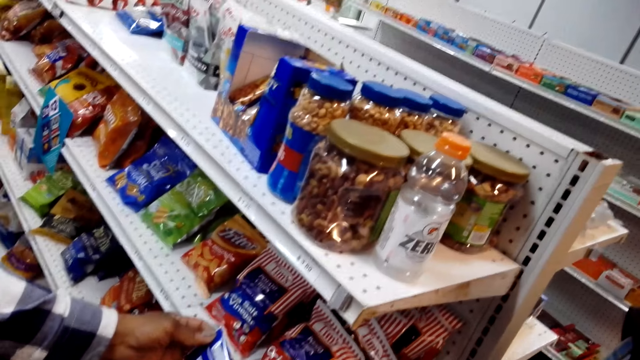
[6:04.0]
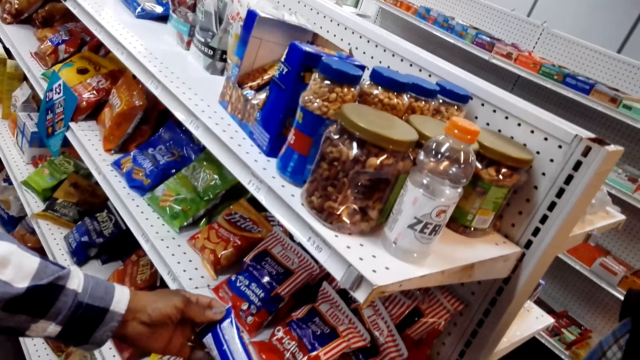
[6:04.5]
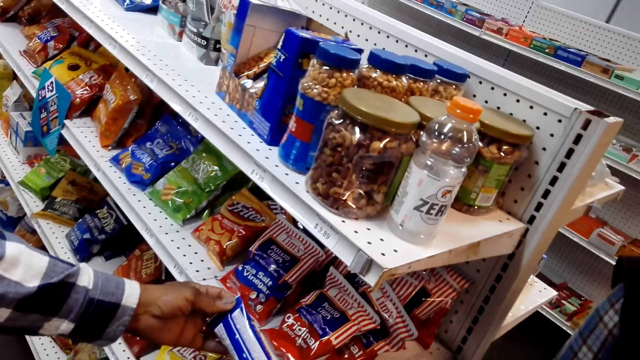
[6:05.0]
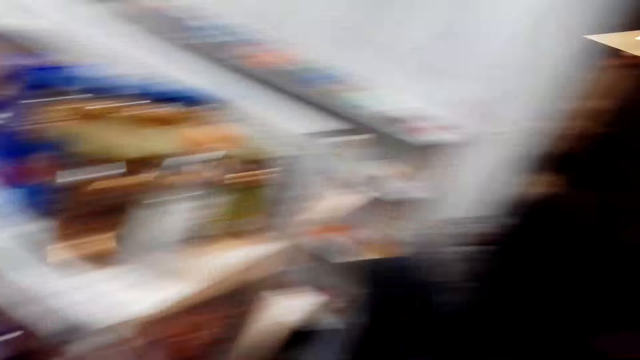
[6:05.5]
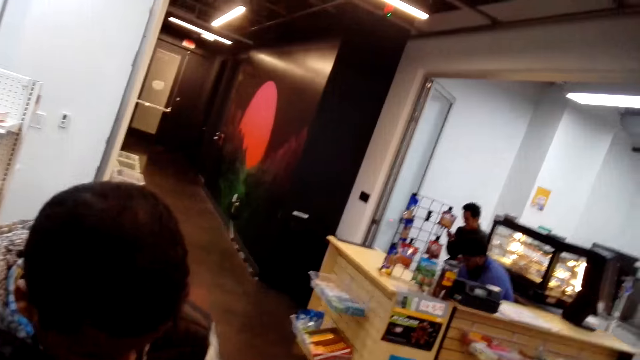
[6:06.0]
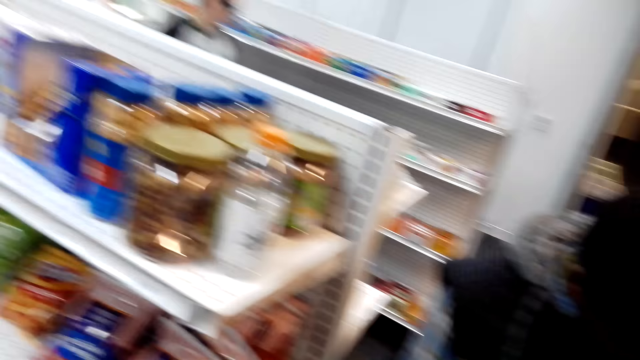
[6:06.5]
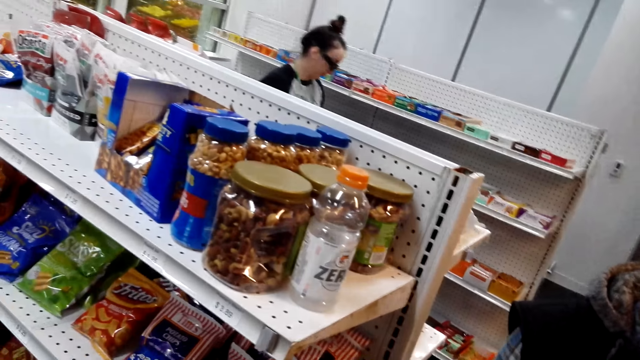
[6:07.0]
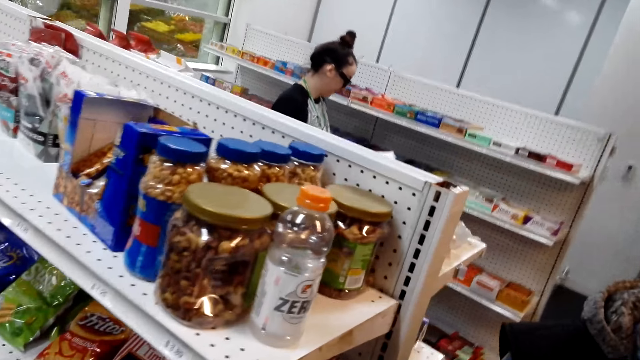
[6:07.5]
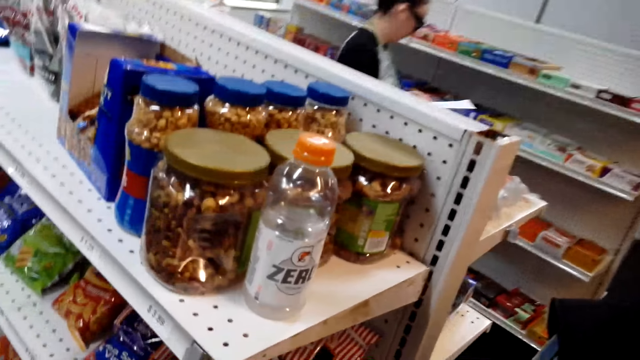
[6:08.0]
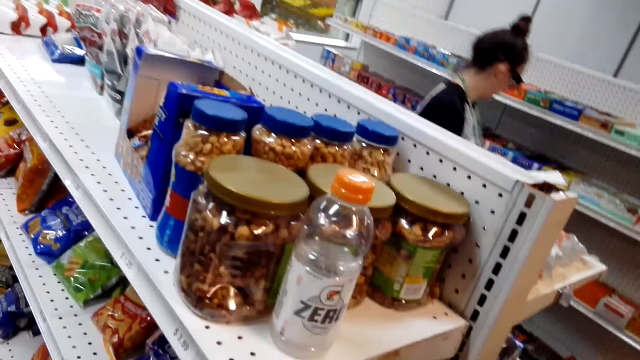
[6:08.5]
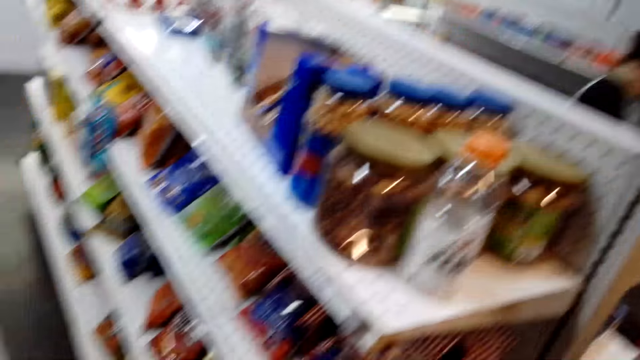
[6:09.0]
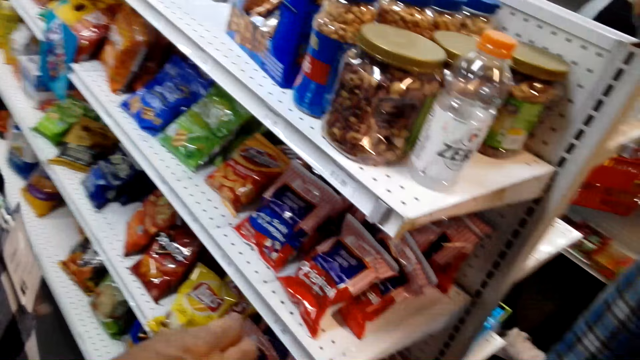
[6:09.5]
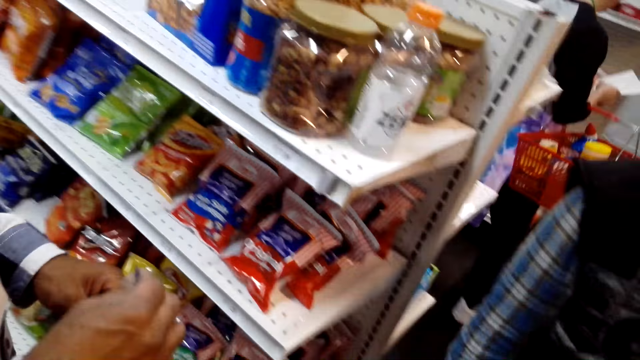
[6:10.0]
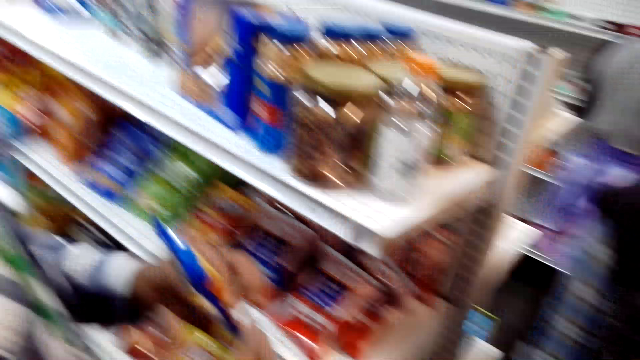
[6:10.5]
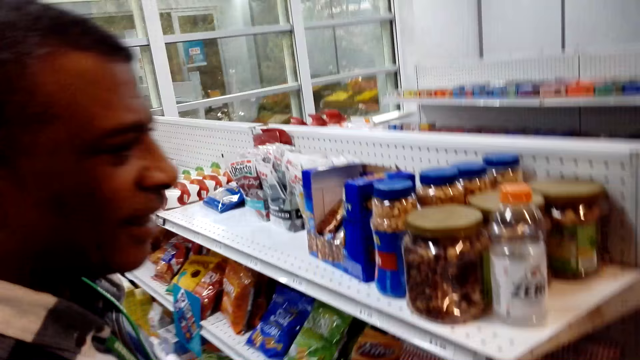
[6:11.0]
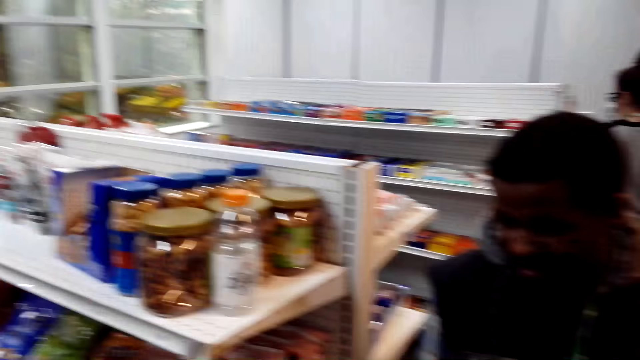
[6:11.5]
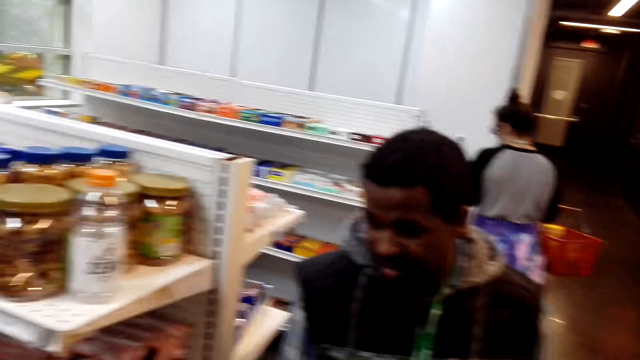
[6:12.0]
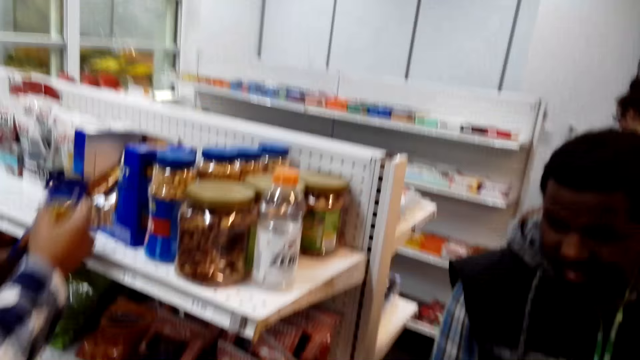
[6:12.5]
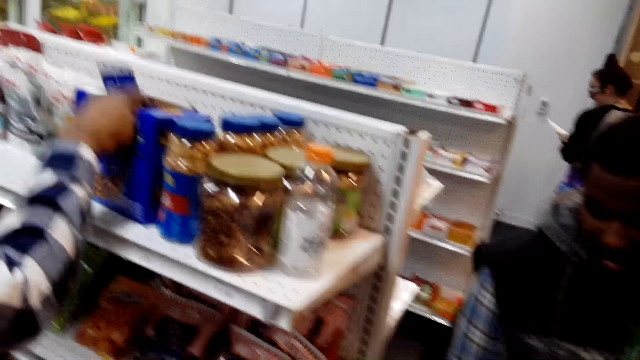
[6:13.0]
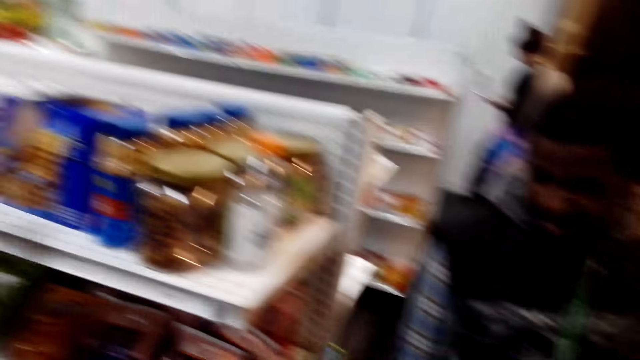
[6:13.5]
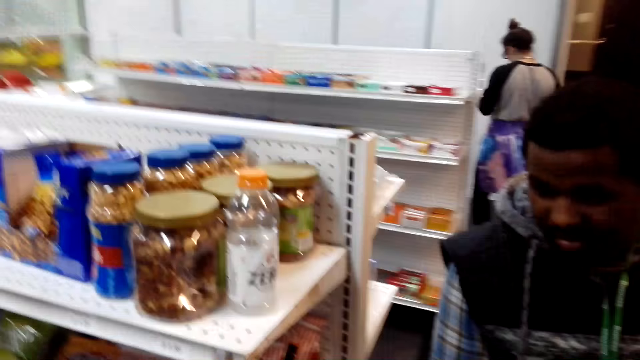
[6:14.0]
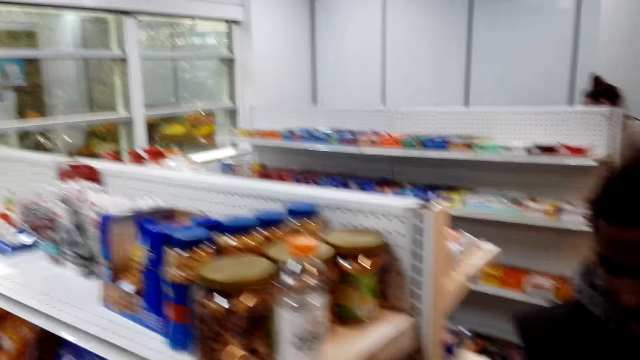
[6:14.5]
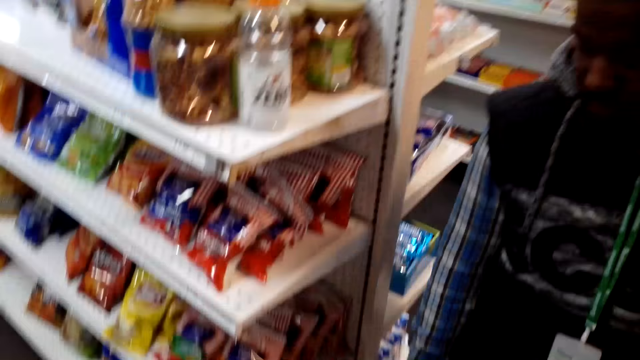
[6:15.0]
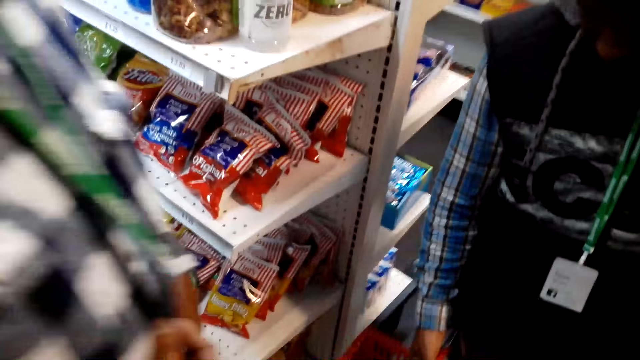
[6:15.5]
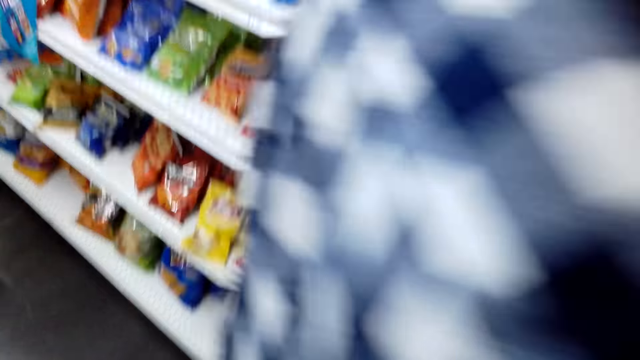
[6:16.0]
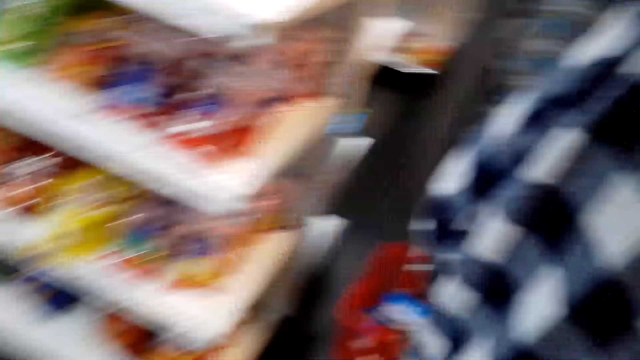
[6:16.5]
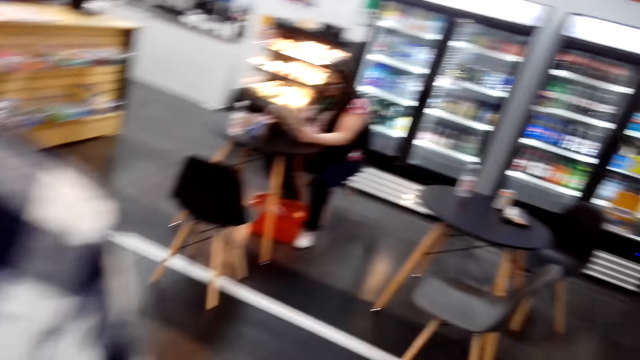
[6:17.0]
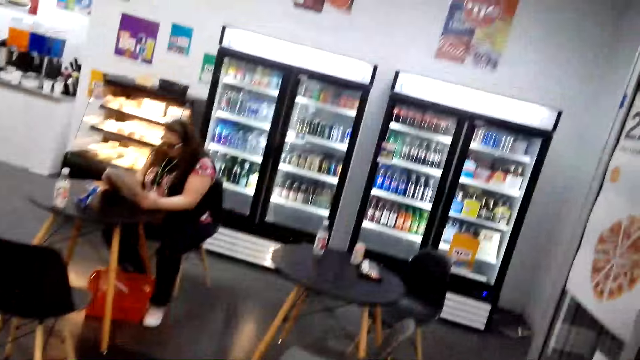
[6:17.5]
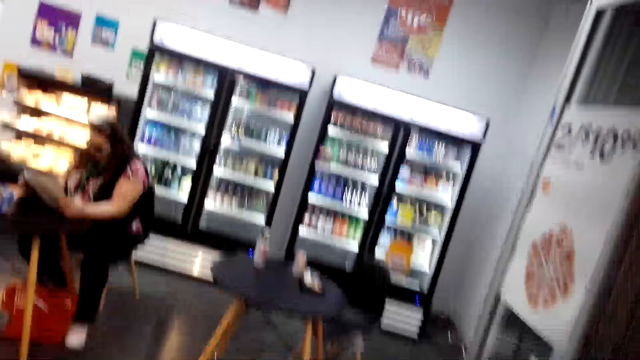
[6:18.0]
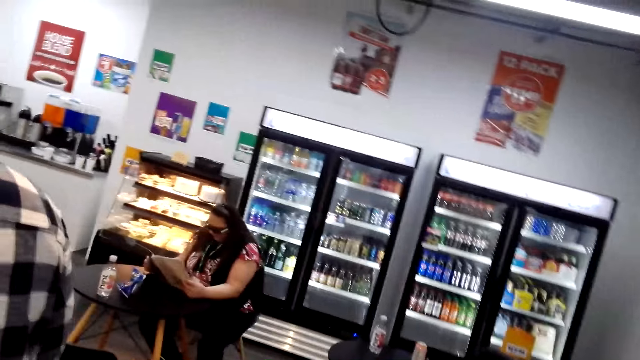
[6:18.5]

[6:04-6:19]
The camera wearer looks on the other side. They look at the items on the shelf. A man puts the snack on the shelf. The man walks in front of the camera wearer.

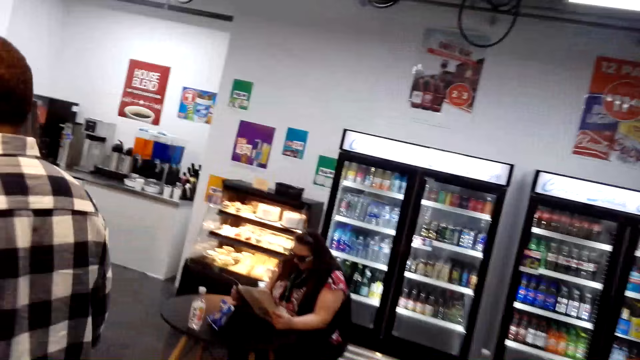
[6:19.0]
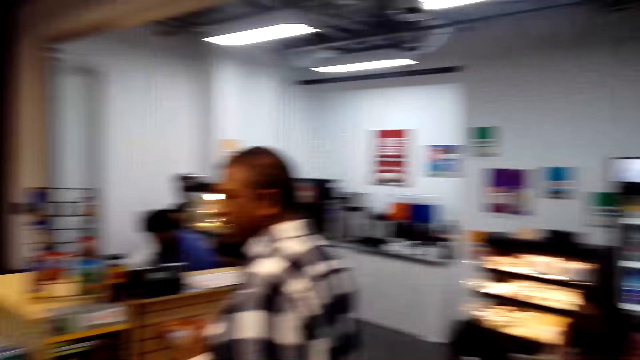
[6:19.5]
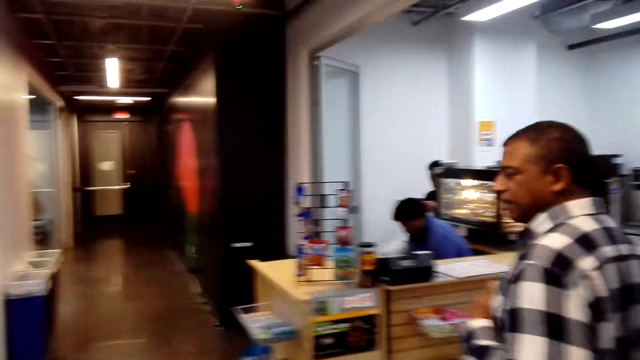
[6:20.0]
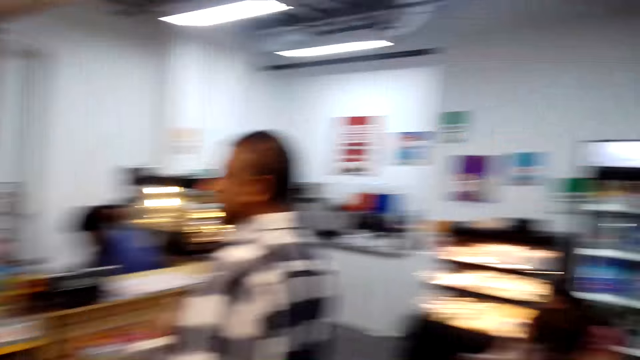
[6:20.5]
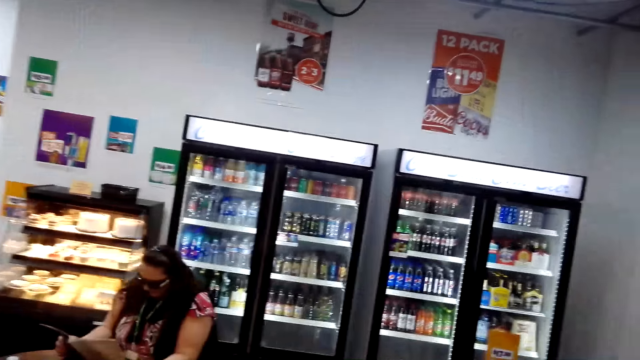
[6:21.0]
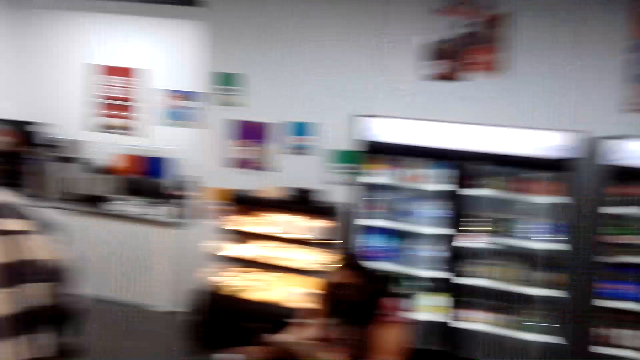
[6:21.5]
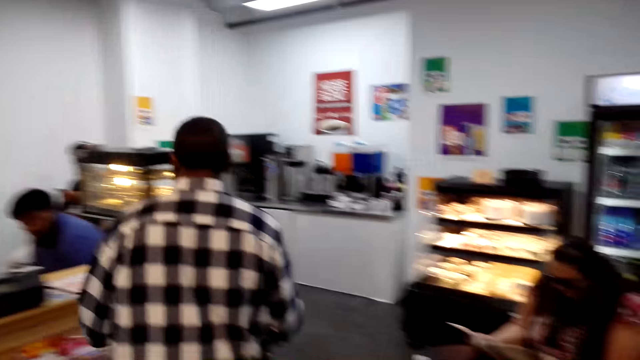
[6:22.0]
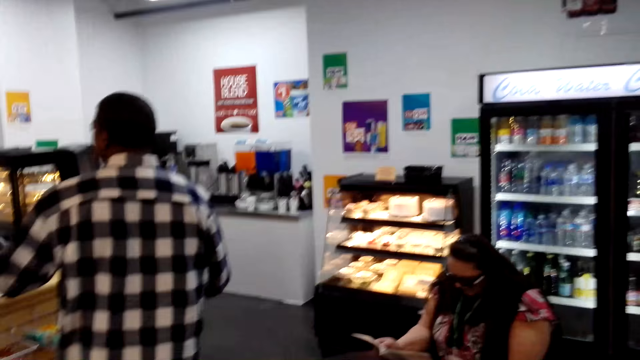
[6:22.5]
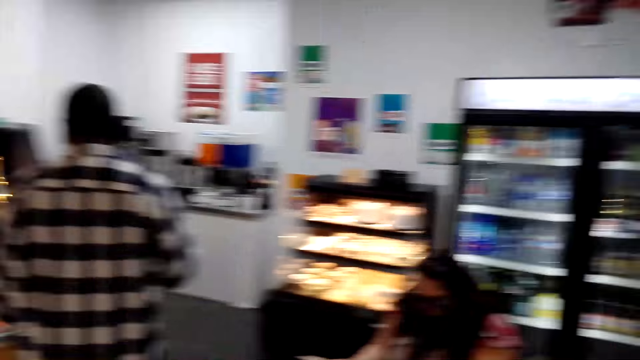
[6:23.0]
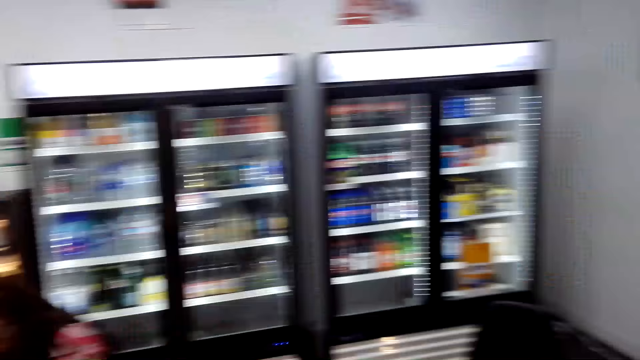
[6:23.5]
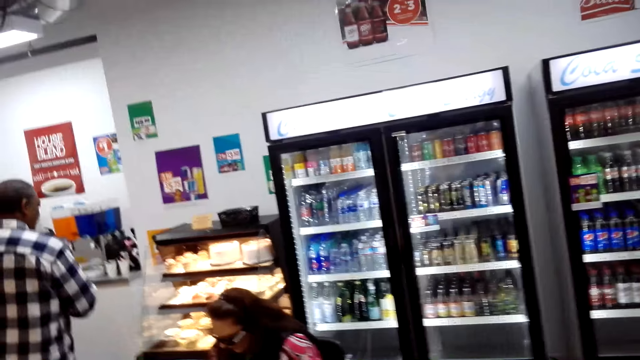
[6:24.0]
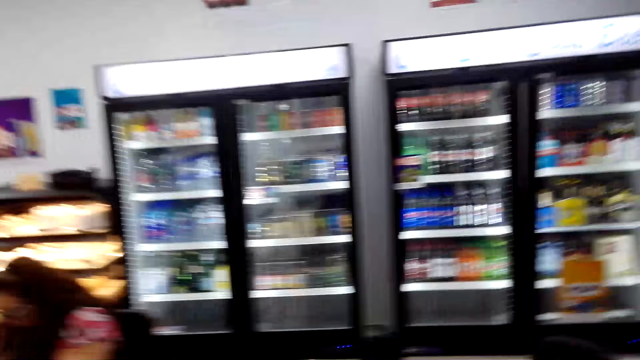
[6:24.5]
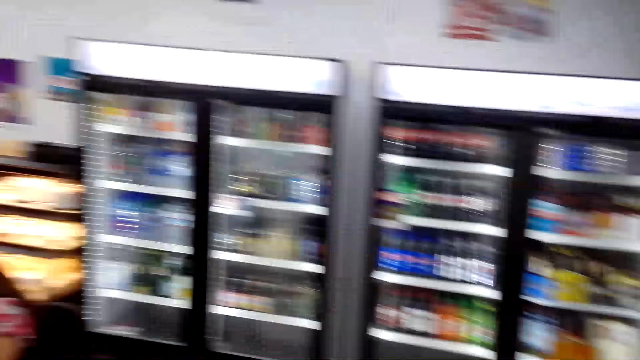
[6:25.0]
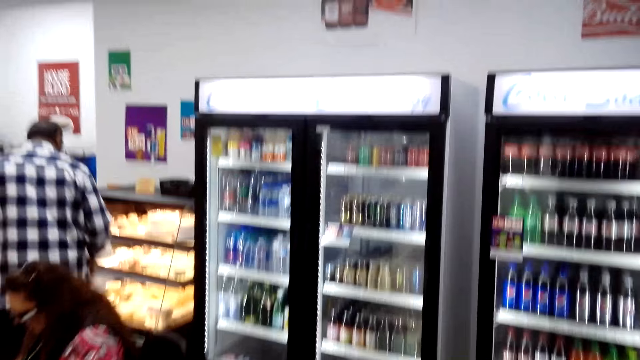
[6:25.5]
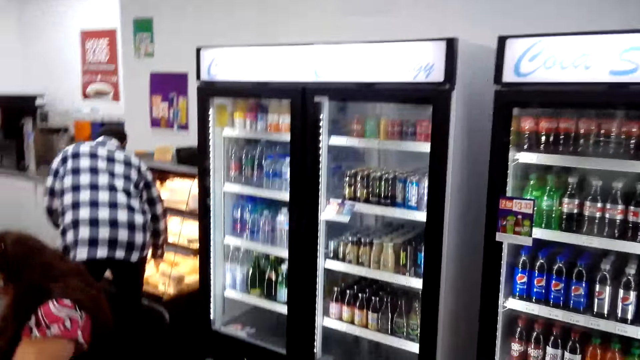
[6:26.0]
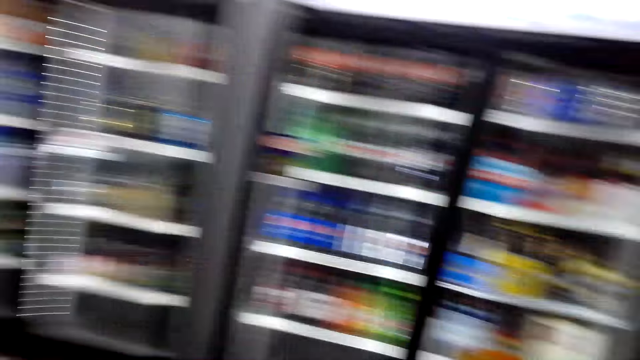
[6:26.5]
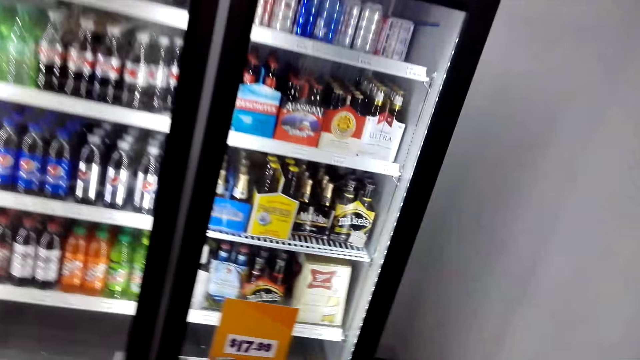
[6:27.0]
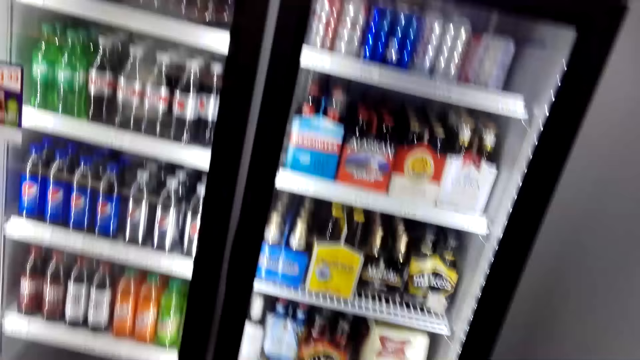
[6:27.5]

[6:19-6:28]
The camera wearer looks around the supermarket. They walk around the supermarket. They walk towards the refrigerator.
